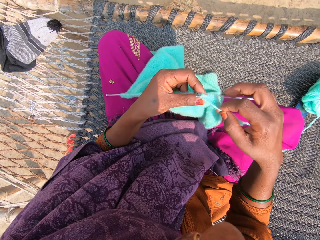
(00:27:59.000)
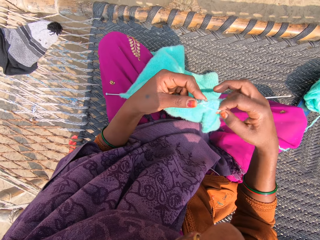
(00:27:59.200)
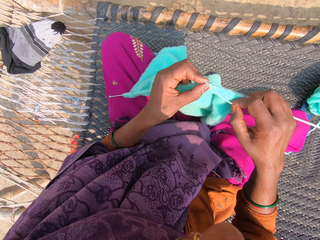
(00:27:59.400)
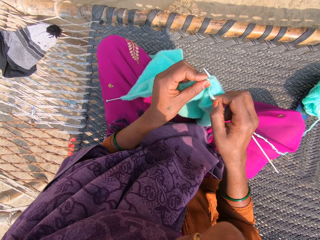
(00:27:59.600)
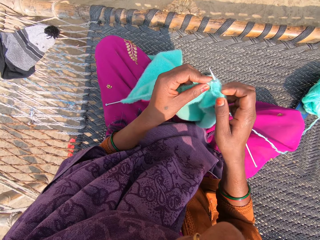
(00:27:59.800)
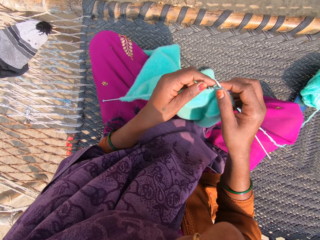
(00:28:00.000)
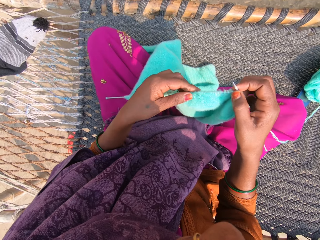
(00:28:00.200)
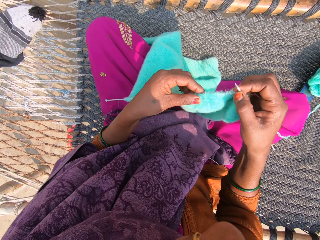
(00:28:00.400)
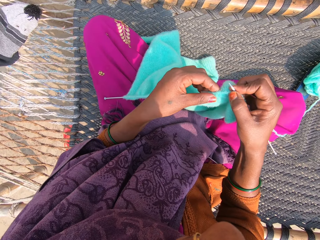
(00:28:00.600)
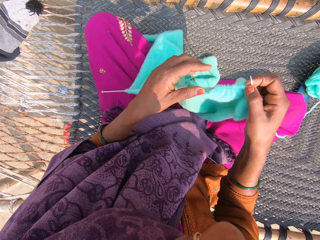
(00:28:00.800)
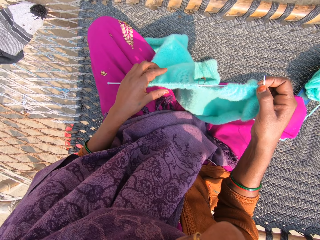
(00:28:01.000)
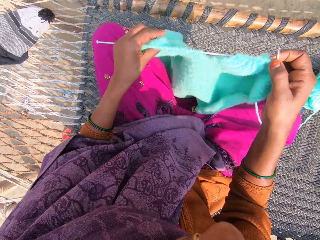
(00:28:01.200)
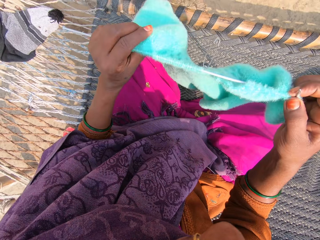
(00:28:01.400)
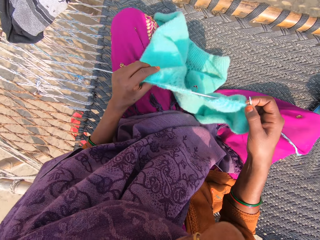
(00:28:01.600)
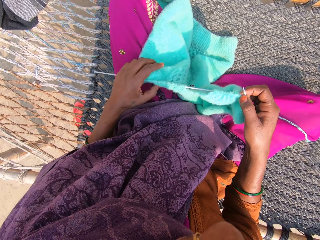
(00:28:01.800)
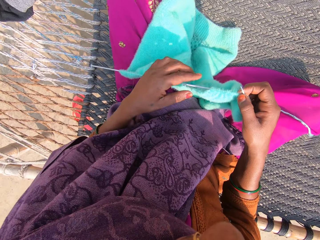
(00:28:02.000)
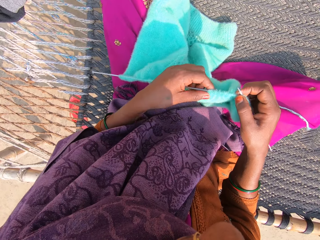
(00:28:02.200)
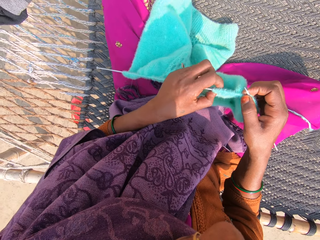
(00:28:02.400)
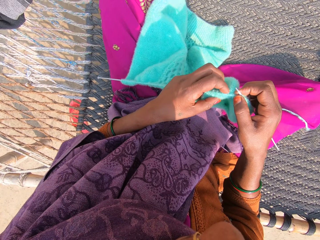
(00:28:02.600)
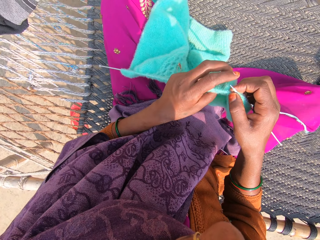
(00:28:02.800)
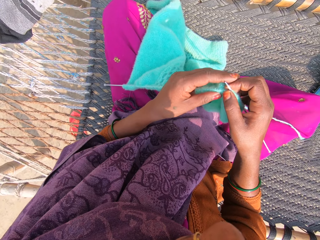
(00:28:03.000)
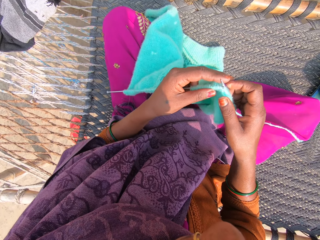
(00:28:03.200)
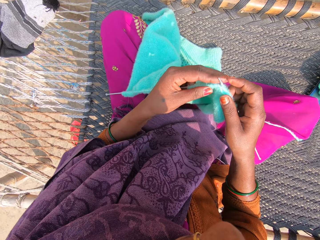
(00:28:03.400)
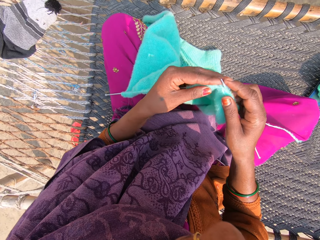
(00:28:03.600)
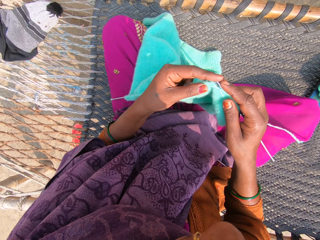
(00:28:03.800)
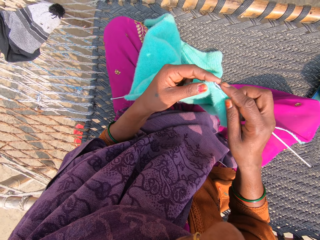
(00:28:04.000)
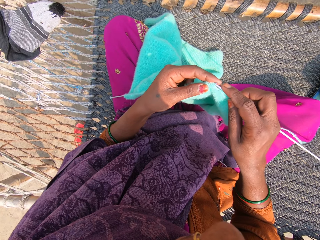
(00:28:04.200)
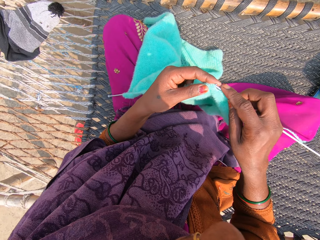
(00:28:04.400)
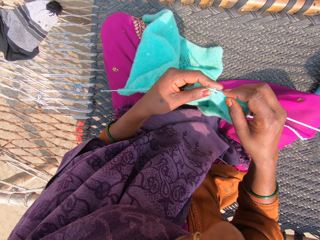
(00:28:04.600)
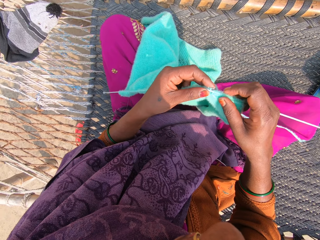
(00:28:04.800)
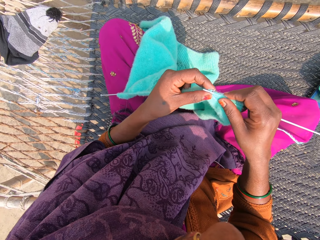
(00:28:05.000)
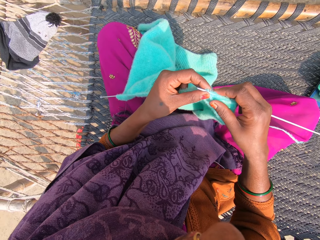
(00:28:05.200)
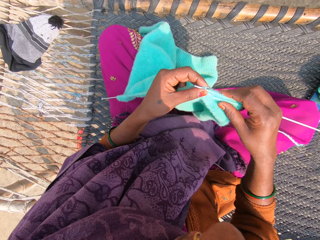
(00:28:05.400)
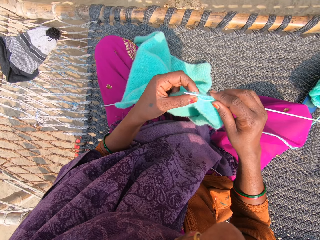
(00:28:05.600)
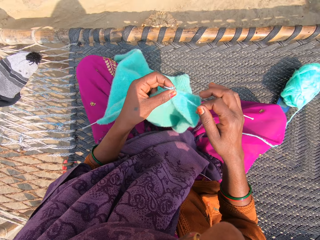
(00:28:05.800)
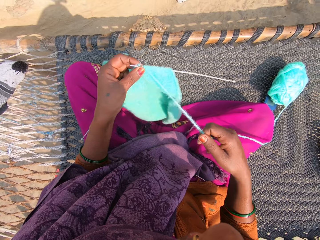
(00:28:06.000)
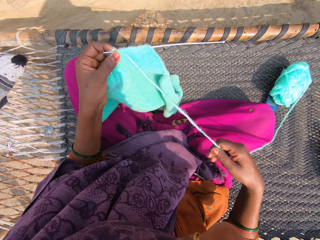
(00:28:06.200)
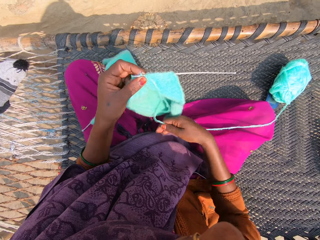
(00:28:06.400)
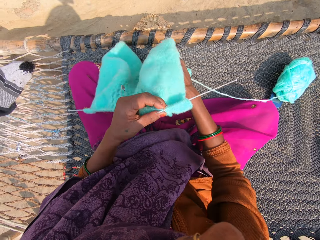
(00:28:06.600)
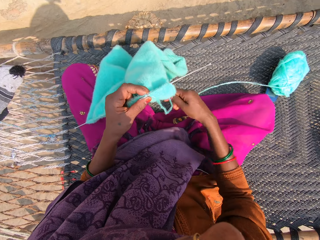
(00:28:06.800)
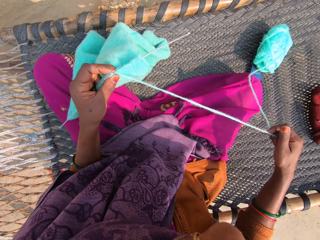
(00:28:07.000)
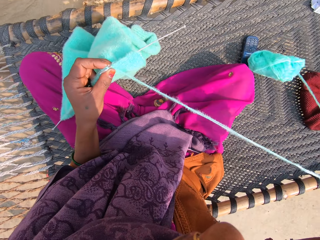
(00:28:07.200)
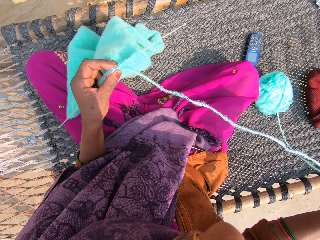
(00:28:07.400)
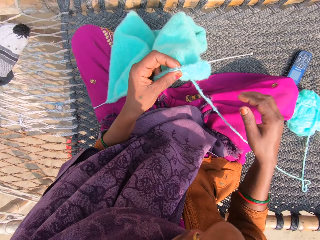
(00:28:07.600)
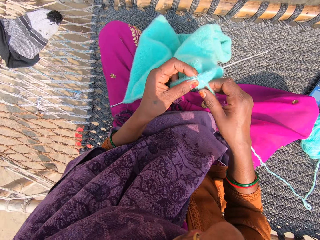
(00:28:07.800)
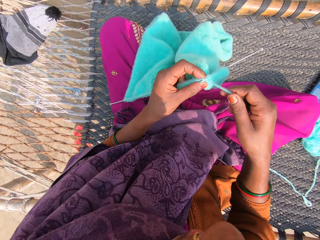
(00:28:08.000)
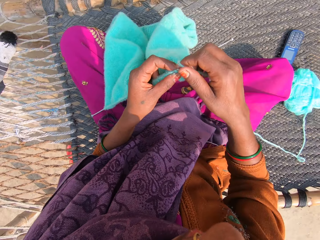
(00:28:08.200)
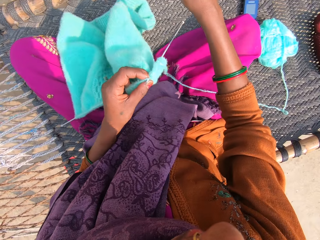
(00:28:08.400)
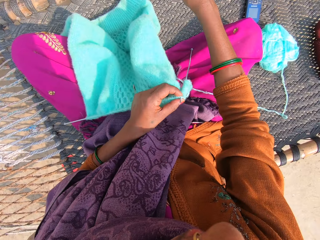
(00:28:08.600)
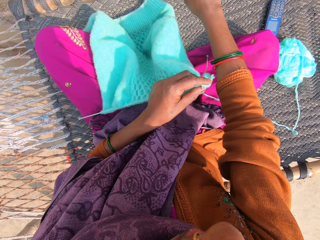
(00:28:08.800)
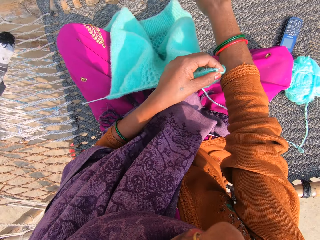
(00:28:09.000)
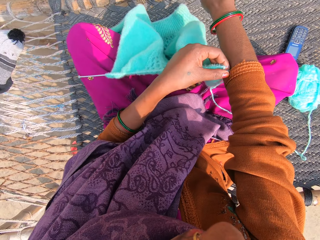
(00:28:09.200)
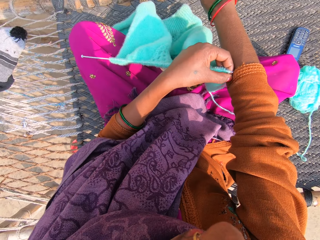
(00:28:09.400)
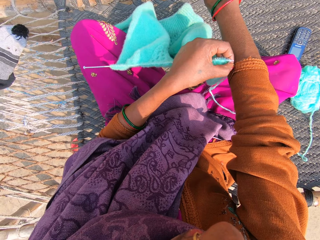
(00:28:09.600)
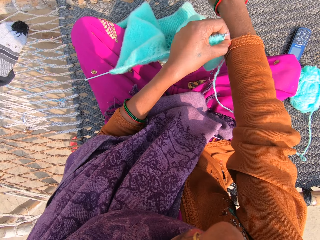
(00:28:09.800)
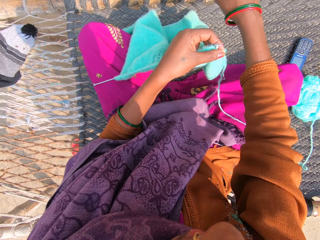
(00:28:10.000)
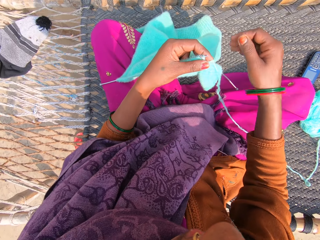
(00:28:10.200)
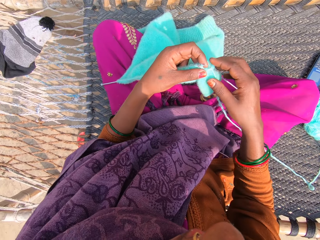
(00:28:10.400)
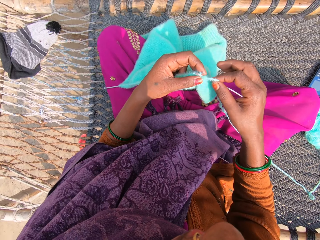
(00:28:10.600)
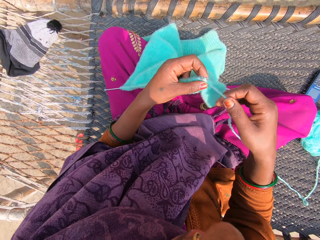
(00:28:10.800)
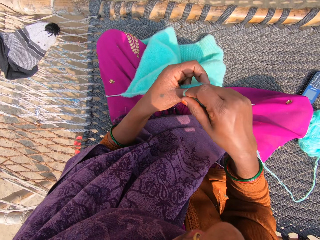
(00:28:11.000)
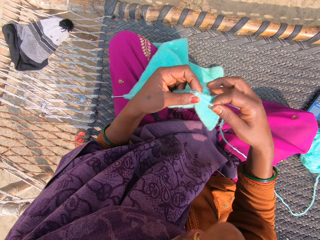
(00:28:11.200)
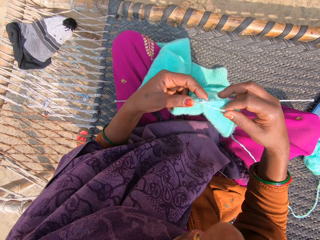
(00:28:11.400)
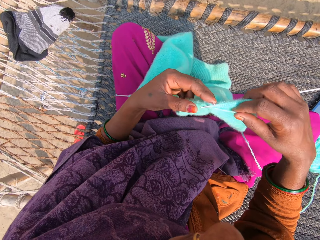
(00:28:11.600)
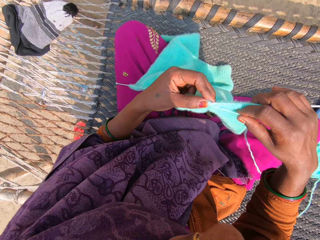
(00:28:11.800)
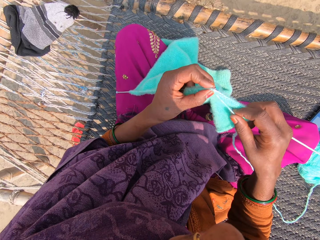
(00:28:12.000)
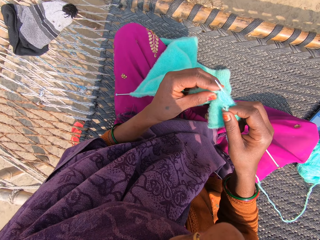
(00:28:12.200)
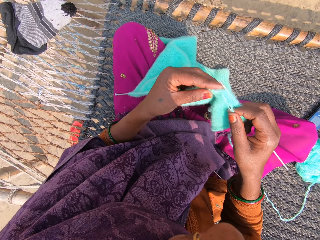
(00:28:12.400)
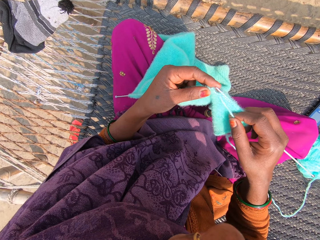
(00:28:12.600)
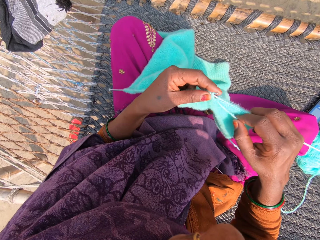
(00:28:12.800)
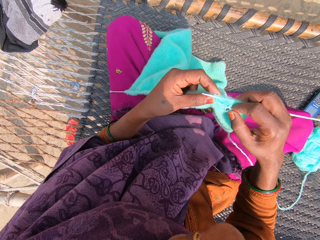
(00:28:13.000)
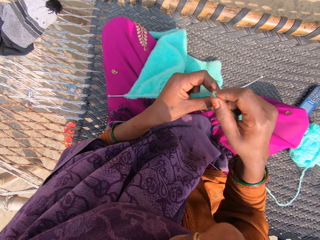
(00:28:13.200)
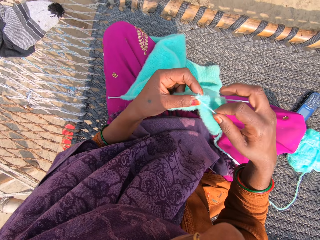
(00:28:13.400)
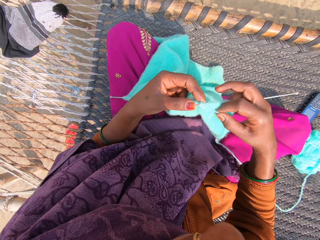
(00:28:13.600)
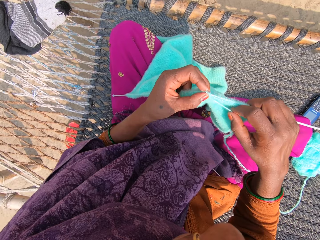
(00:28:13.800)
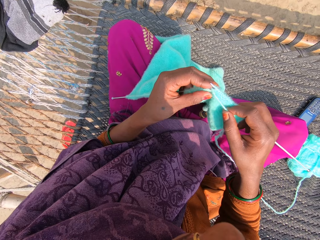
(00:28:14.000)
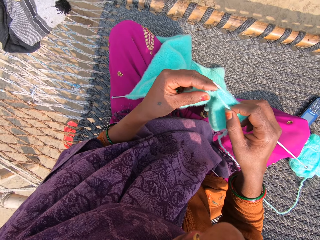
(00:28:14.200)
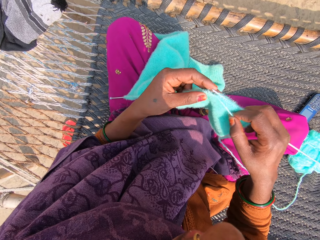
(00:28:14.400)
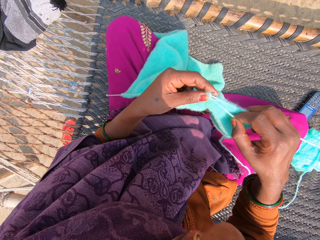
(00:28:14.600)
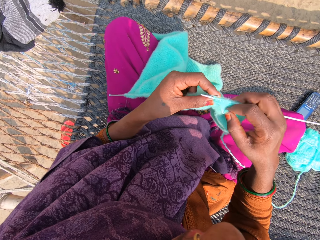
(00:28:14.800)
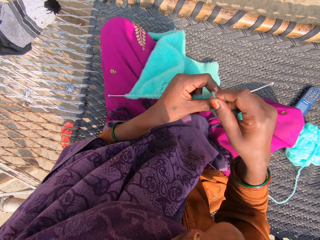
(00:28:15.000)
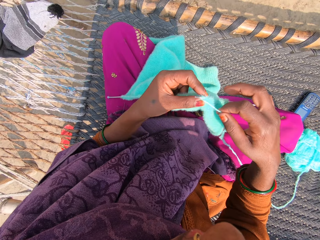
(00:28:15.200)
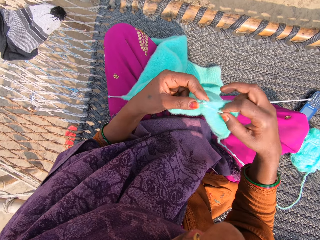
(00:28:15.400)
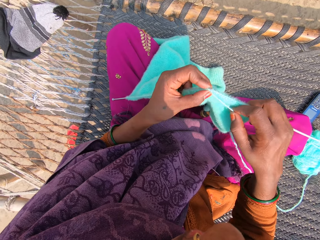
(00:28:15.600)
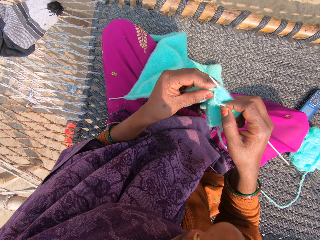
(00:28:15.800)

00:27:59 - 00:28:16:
The camera wearer pulls the woolen fabric in the needle. She lifts the towel and drops the towel. She knits with a knitting needle and a yarn. She adjusts the wool on a knitting pin. She pulls strands of wool with her right hand. She pulls her sleeve. She adjusts her sleeve with her left hand. She knits the towel with the knitting pins and wool.

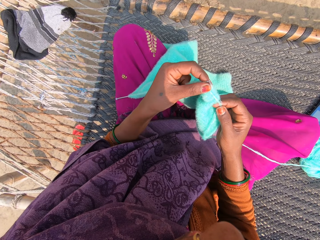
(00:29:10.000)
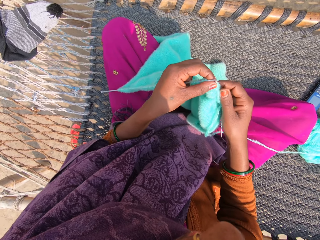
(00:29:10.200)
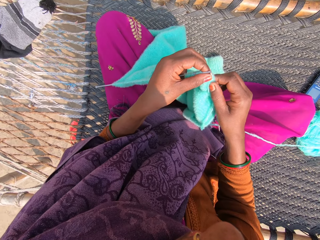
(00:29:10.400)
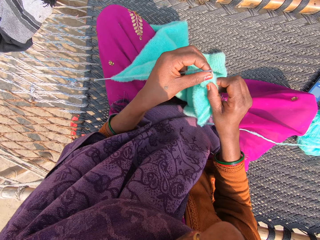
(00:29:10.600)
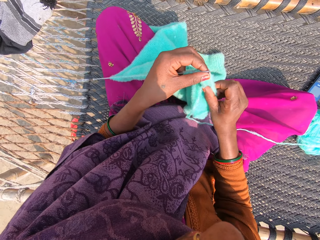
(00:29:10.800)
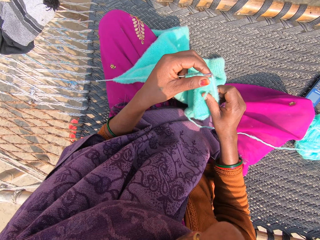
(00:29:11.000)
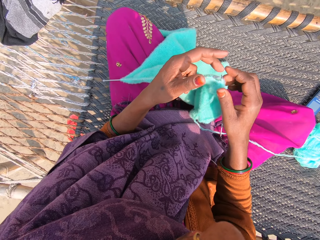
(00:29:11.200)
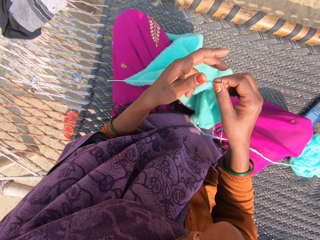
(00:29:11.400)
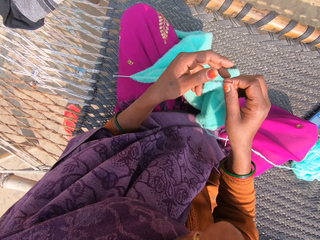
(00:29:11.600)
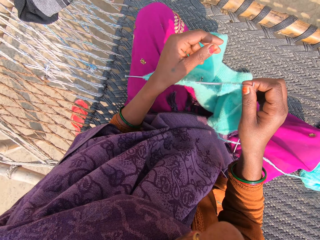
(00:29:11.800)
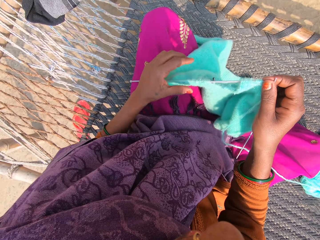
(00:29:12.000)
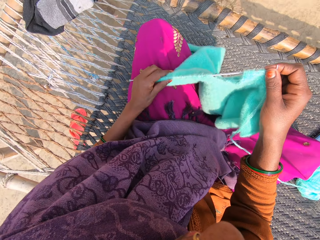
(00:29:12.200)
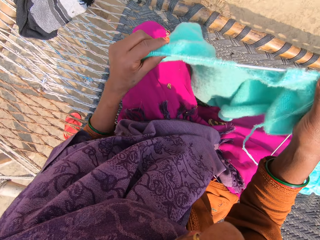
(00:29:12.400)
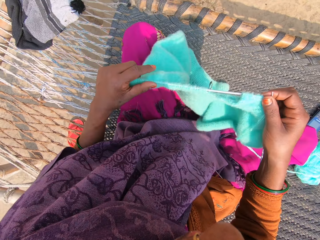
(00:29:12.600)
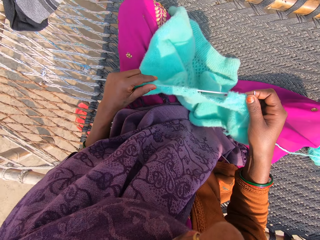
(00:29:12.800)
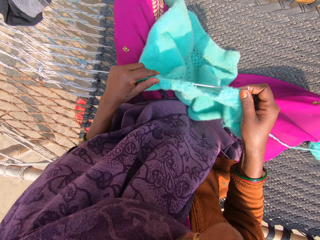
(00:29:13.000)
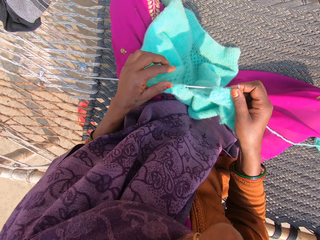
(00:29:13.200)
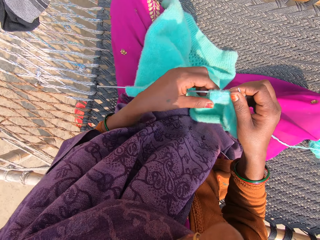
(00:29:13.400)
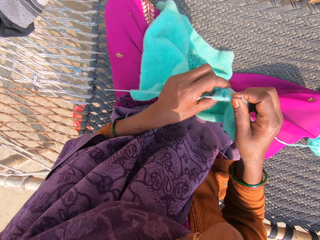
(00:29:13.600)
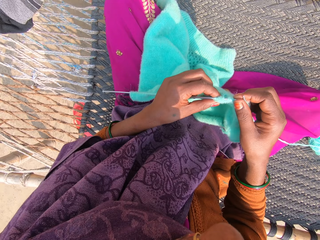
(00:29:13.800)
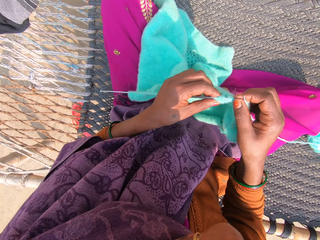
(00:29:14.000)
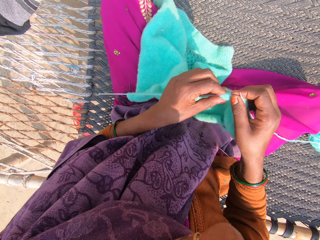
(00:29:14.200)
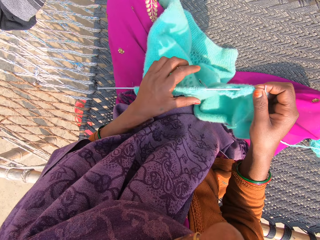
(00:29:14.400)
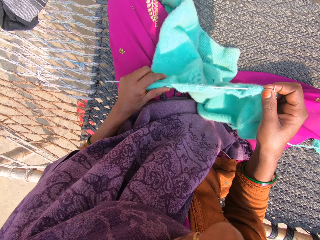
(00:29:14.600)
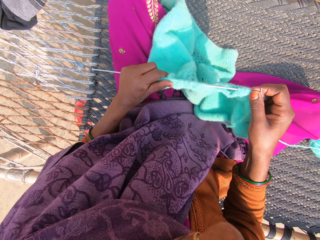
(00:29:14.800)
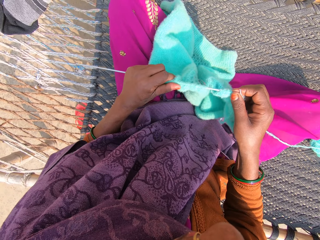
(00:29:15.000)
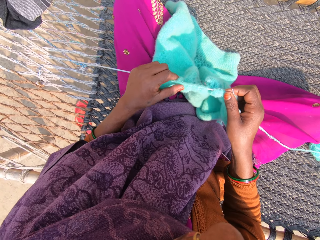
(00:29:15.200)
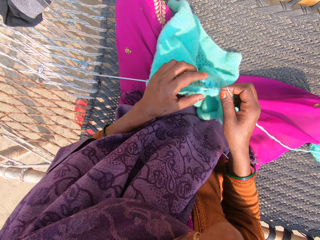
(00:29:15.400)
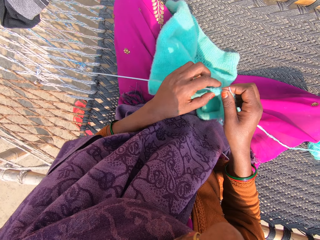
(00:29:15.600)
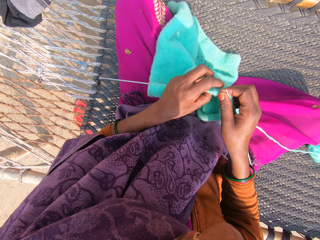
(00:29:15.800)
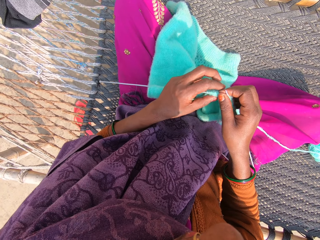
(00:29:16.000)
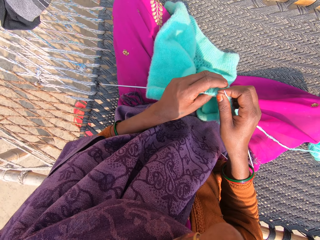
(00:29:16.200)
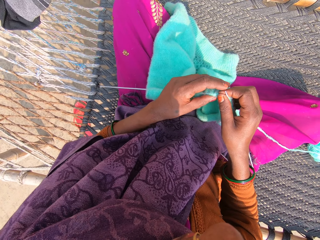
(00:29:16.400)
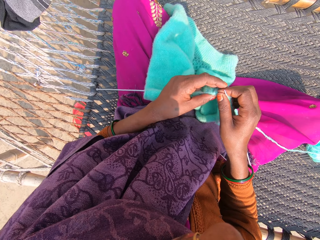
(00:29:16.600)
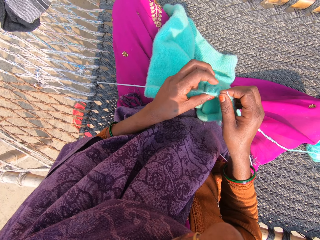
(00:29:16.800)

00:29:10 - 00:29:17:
The camera wearer pulls the woolen fabric in the needle. They lift the towel and drop the towel. They adjust the wool on a knitting pin.
